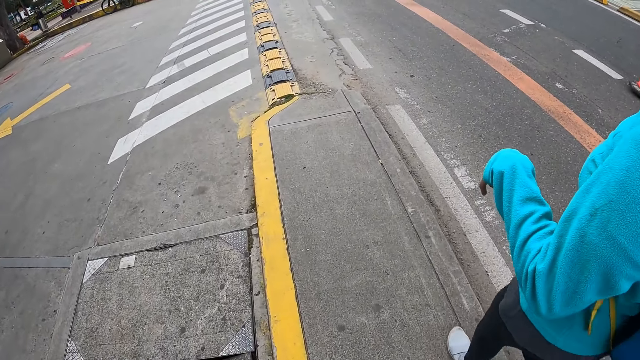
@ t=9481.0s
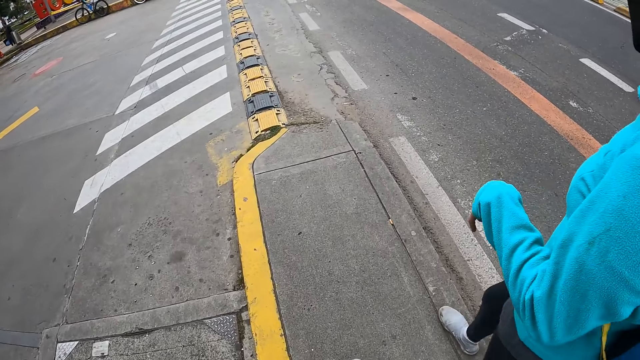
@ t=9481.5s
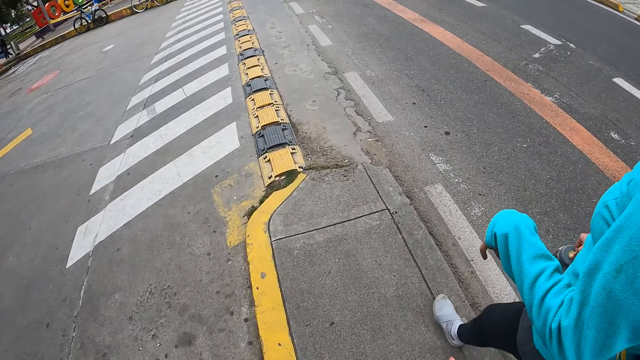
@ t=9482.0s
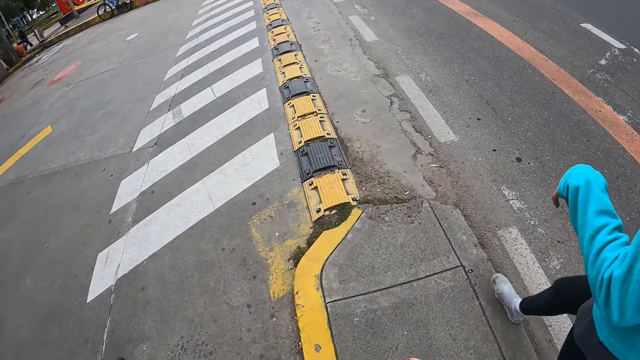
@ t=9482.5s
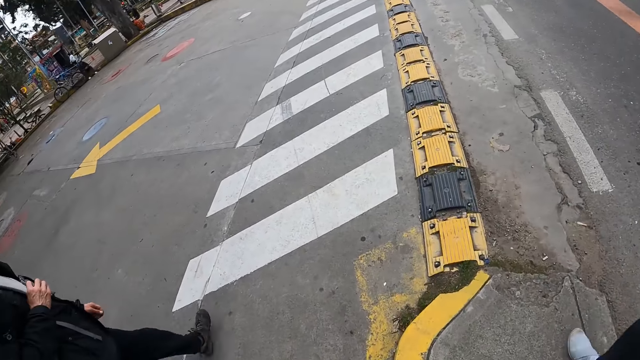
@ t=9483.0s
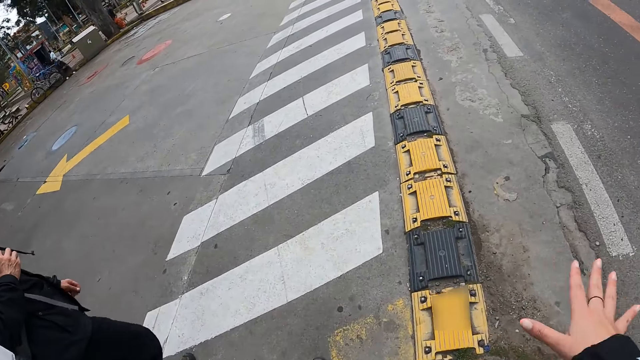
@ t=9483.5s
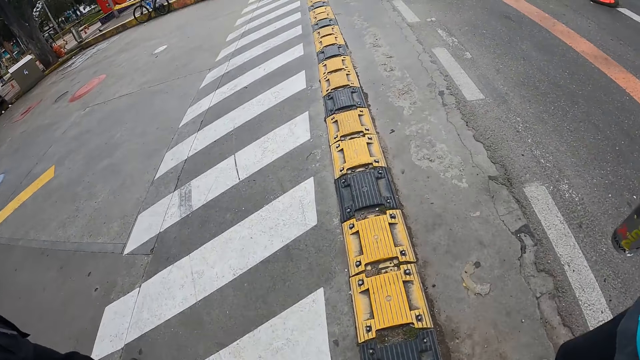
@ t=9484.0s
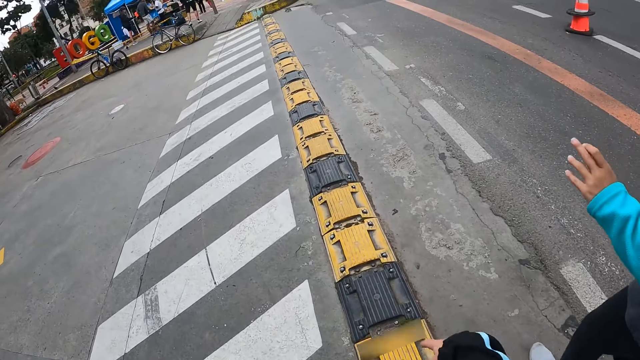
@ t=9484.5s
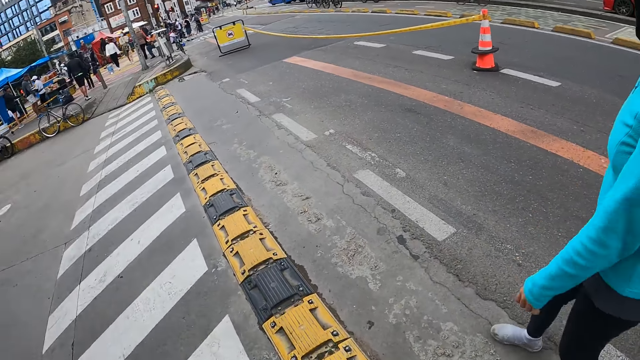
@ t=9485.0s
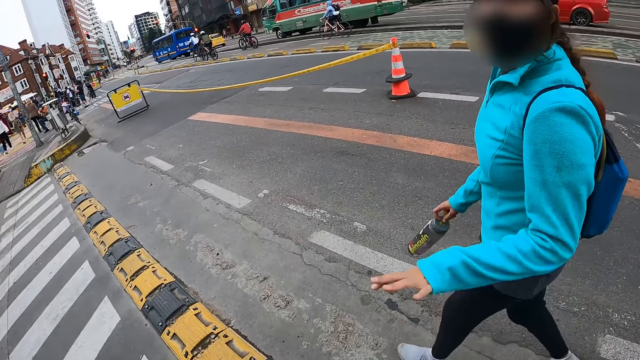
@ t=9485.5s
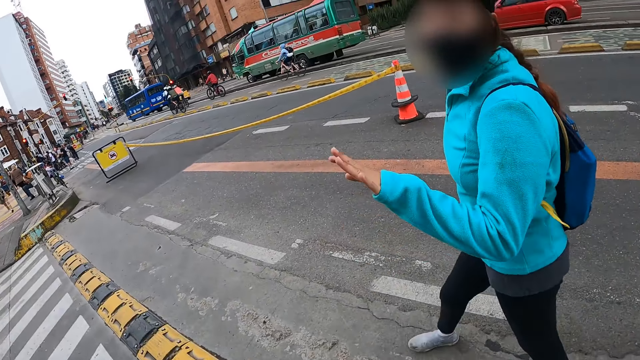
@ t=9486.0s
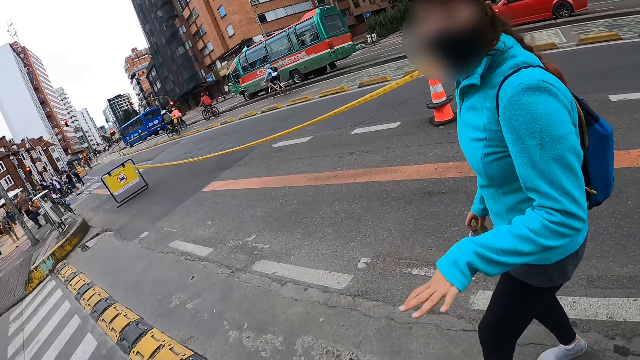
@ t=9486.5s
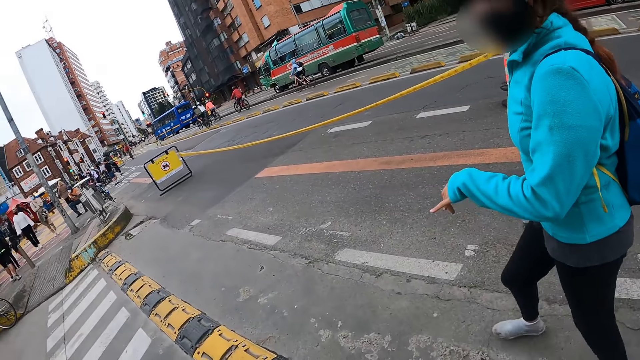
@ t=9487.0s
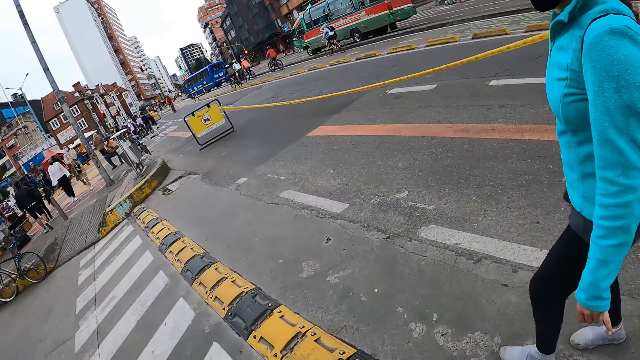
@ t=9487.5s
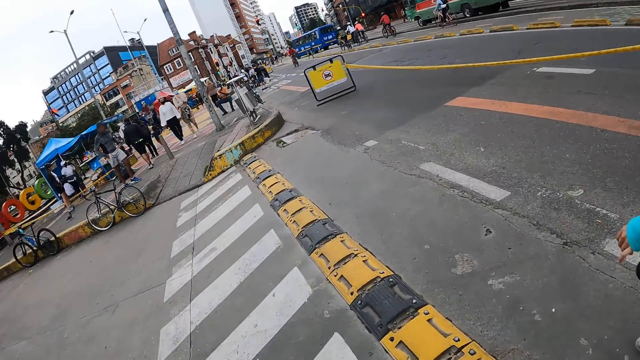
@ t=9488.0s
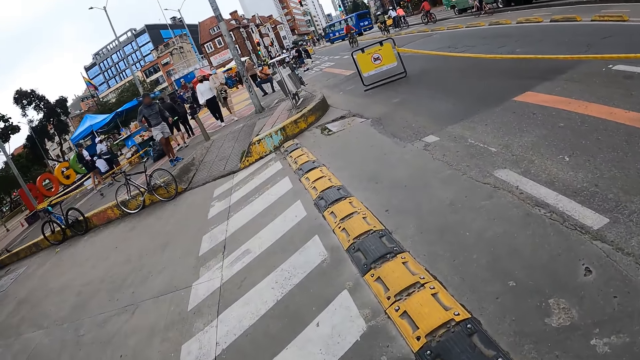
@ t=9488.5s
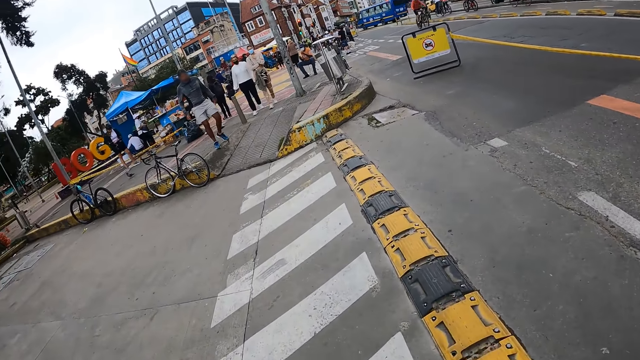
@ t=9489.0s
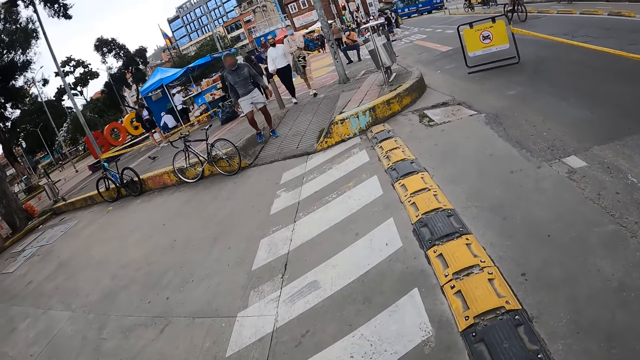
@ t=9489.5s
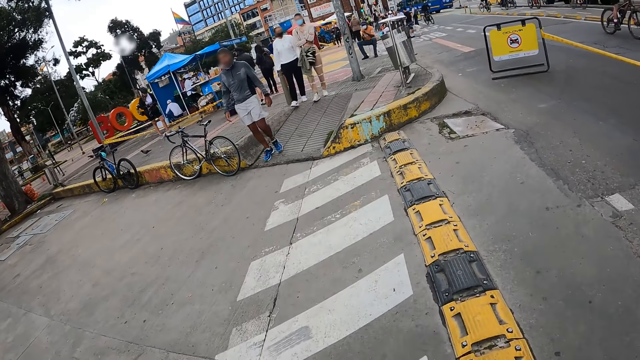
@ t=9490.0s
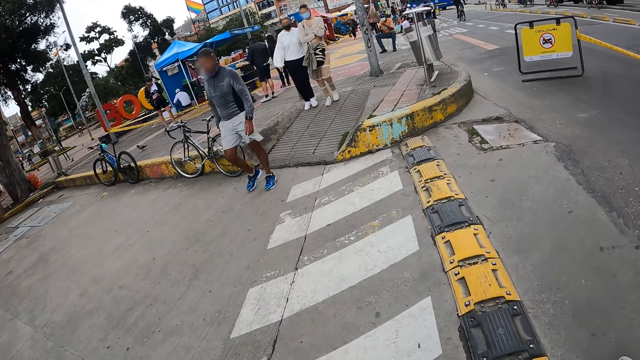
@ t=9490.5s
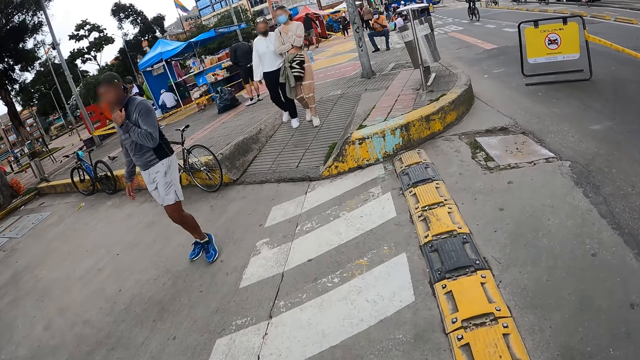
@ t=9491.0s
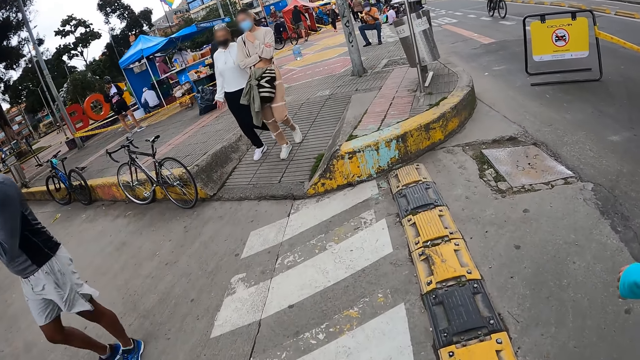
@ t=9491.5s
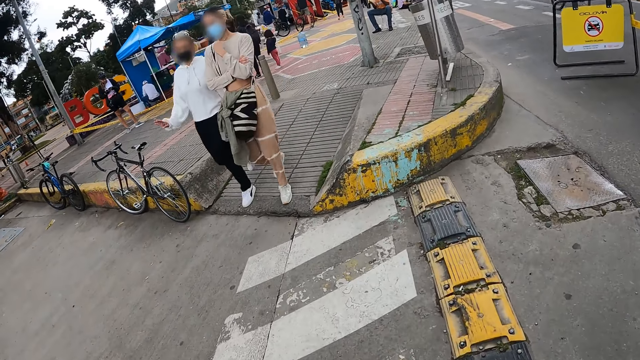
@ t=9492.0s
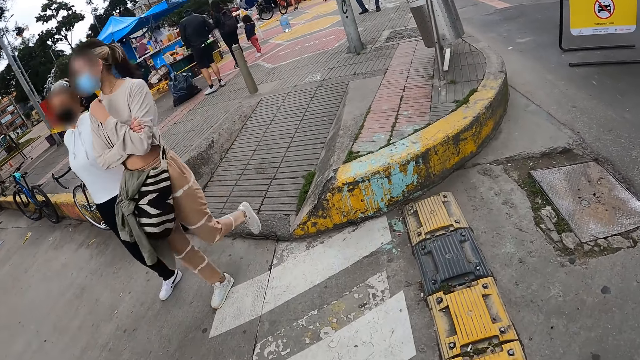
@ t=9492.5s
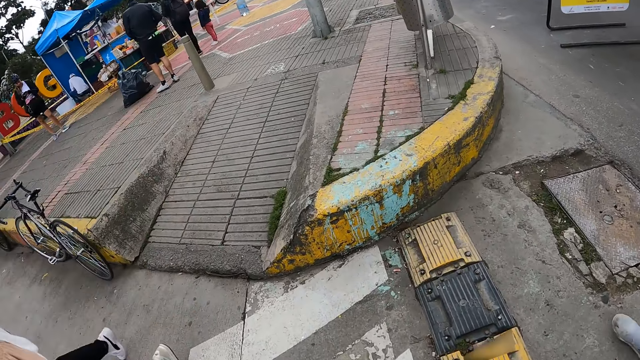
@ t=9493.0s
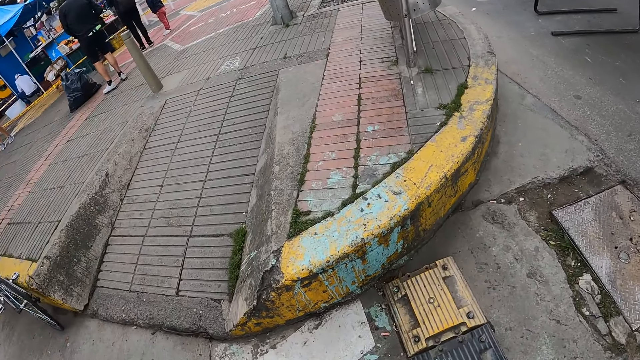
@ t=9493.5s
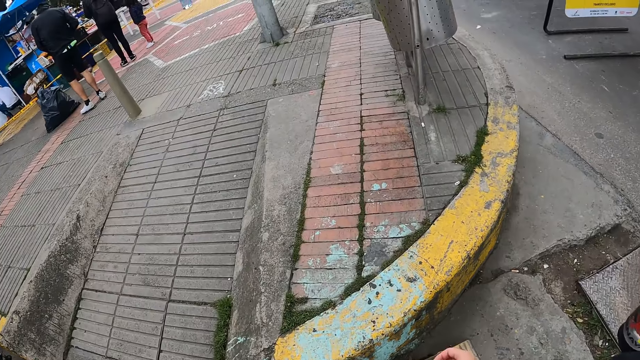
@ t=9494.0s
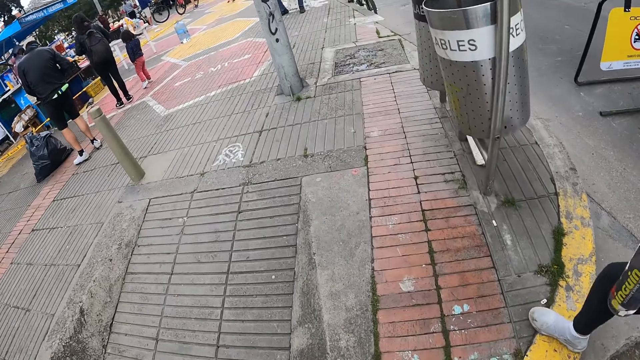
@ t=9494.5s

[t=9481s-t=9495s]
The camera wearer looks at the road. A woman converses with the camera wearer. The camera wearer looks around the street. A man walks past the camera wearer. Another woman and another woman walk past the camera wearer.

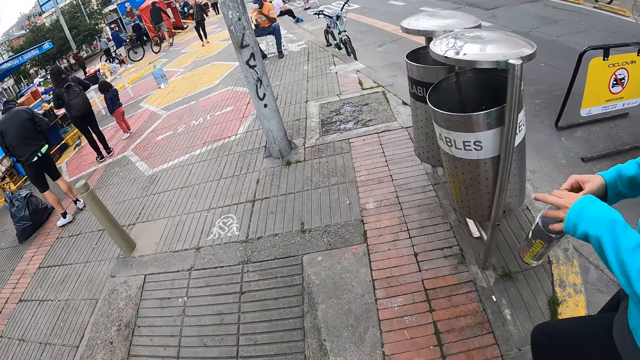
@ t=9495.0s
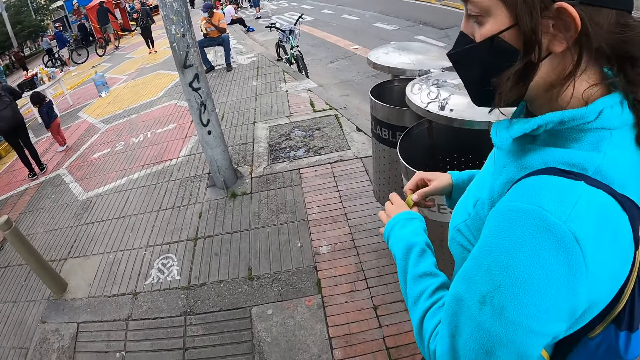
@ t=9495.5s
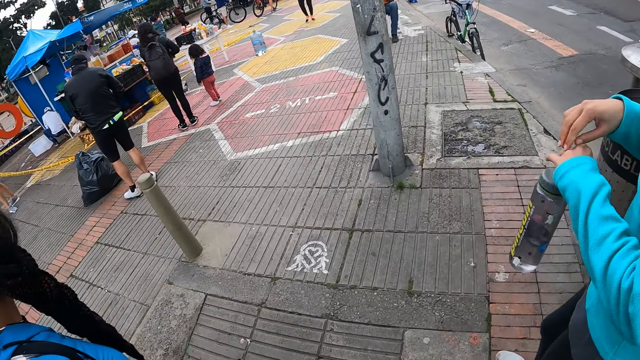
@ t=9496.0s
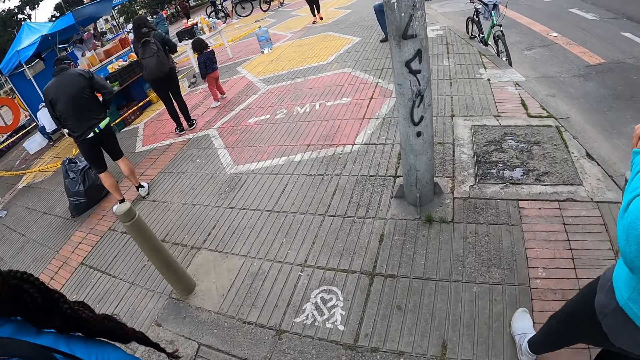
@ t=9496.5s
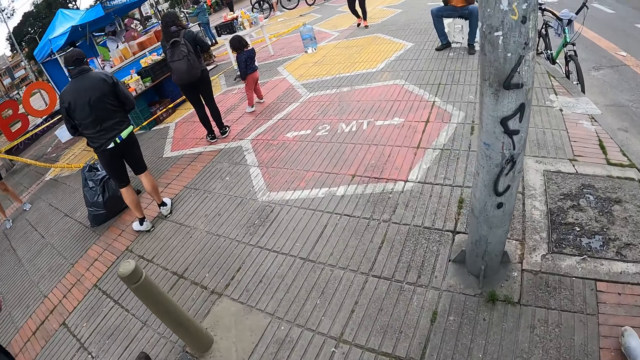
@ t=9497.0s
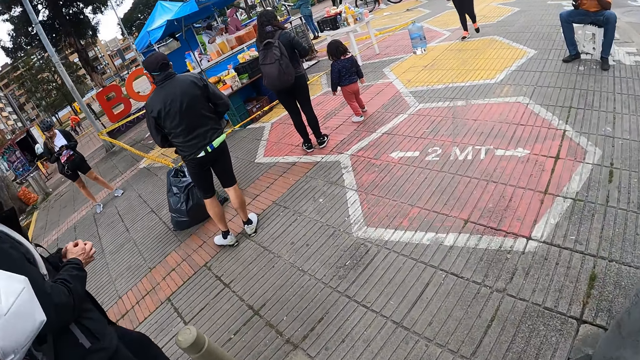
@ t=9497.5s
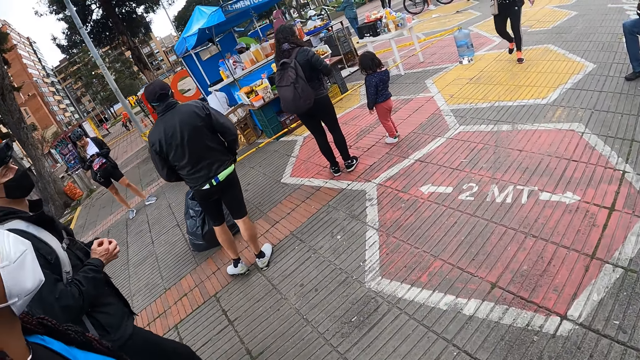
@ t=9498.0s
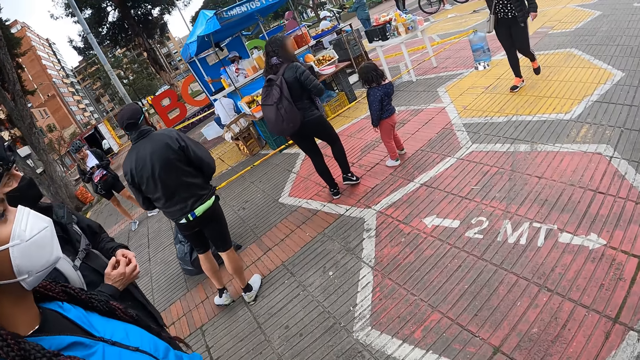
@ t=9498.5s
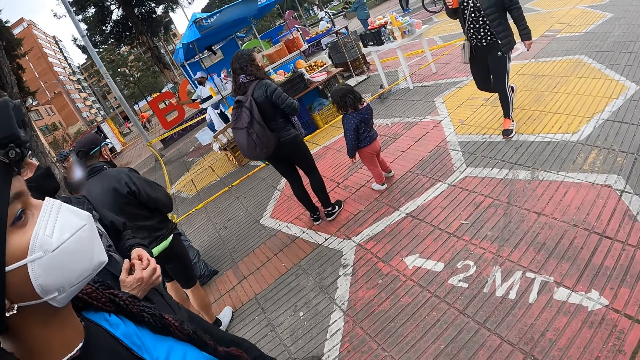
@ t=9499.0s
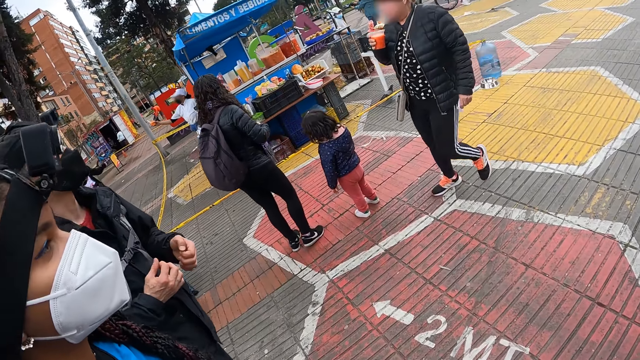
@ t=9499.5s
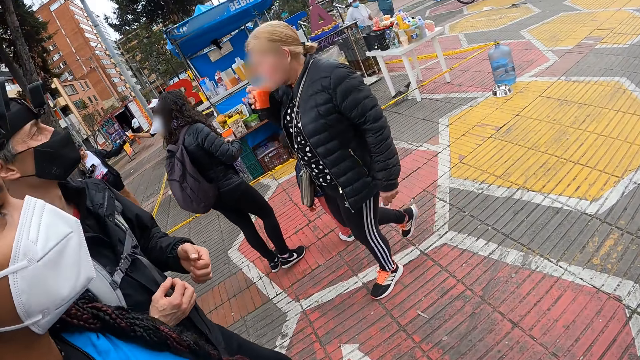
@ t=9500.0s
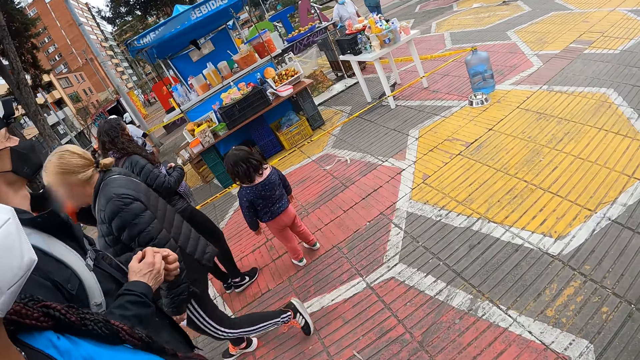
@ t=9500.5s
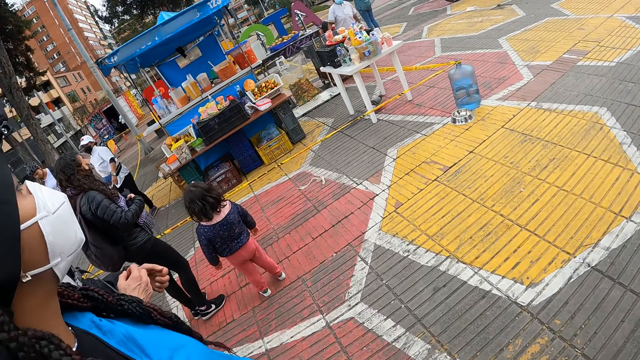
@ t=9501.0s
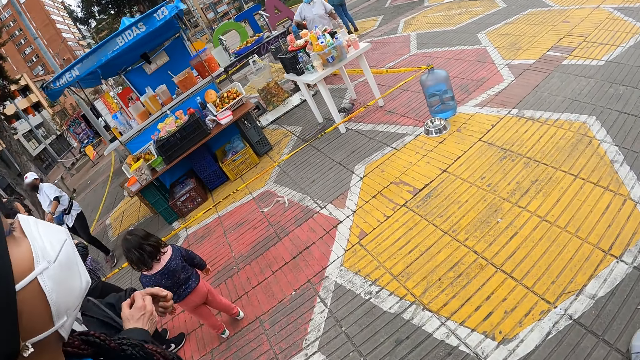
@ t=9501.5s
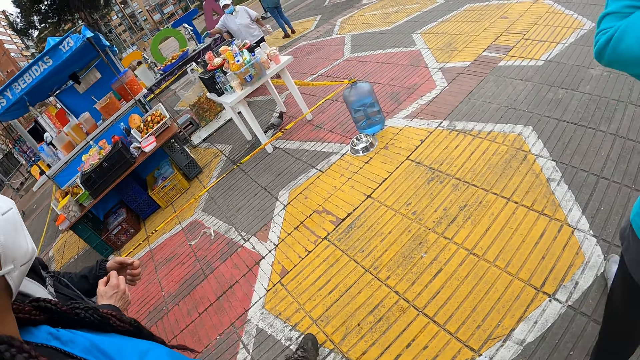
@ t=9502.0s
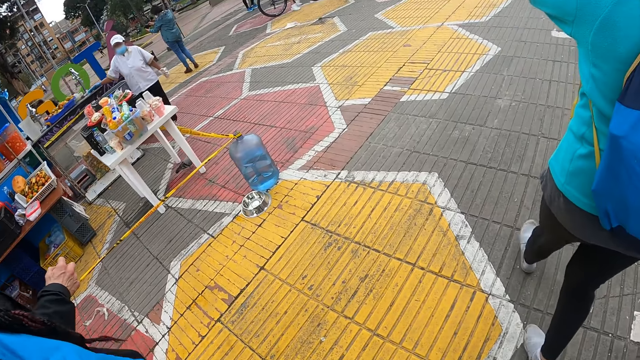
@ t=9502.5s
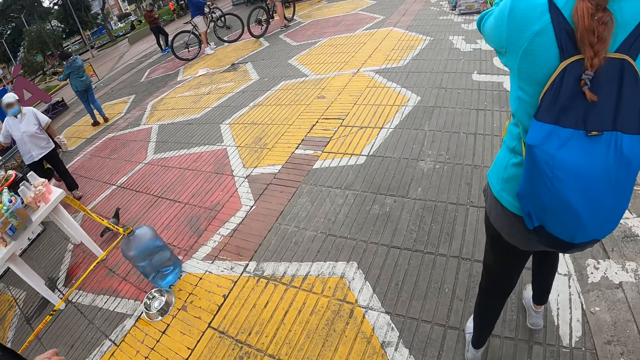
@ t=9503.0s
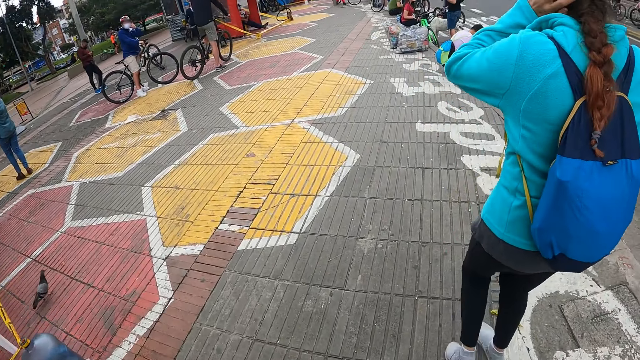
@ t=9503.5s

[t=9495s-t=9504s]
A woman holds a bottle with both hands. The woman converses with the camera wearer. The woman lifts her right hand from the bottle. The woman lifts the bottle. The woman scratches her left hand with her right hand. A man holds both hands together. The man separates his hands. Another woman walks past the camera wearer. The first woman touches her hair with her left hand.
